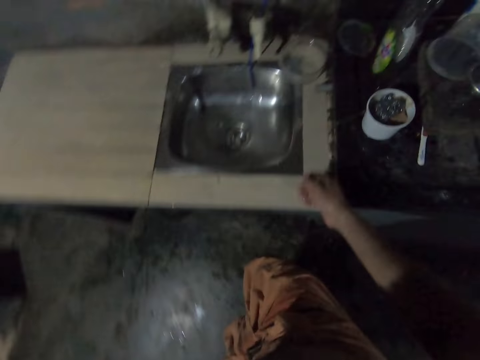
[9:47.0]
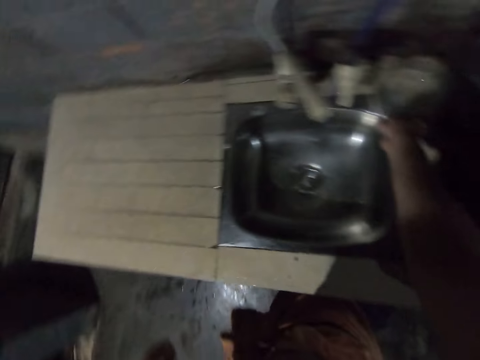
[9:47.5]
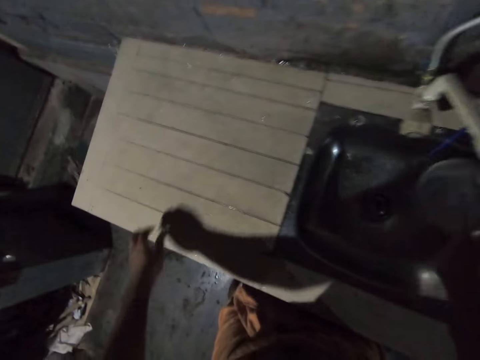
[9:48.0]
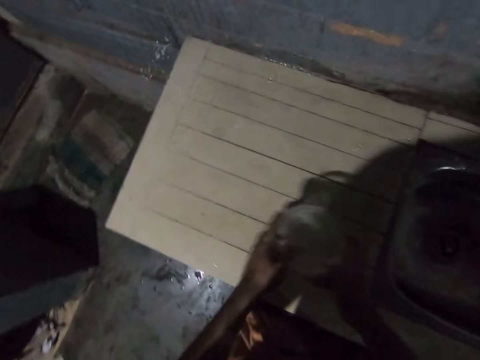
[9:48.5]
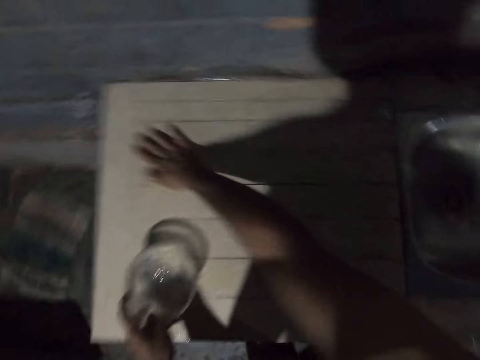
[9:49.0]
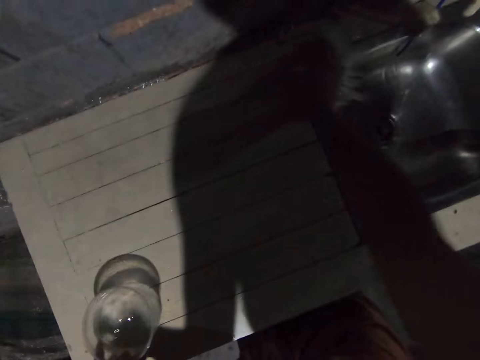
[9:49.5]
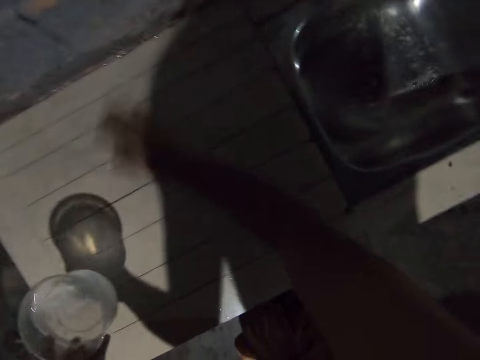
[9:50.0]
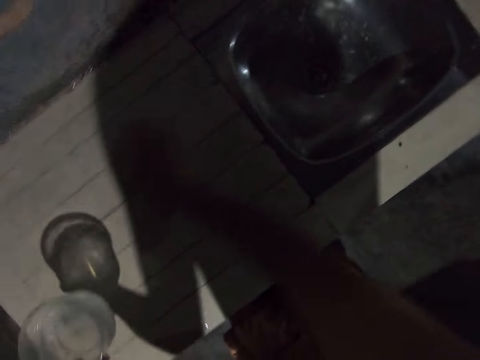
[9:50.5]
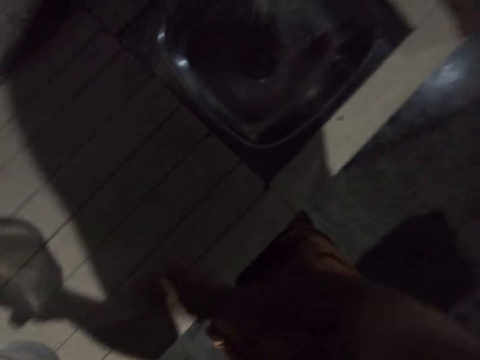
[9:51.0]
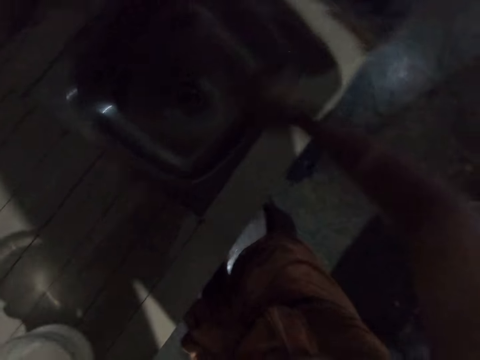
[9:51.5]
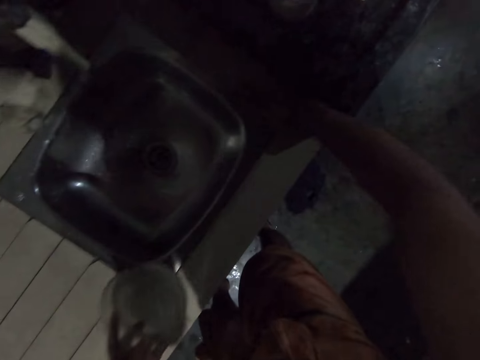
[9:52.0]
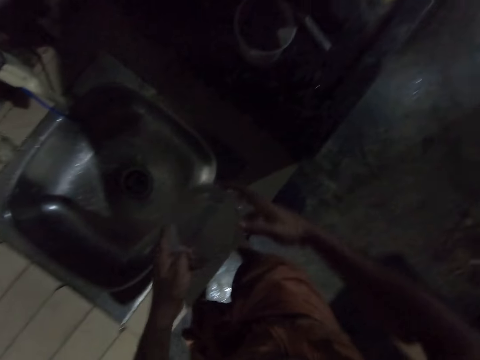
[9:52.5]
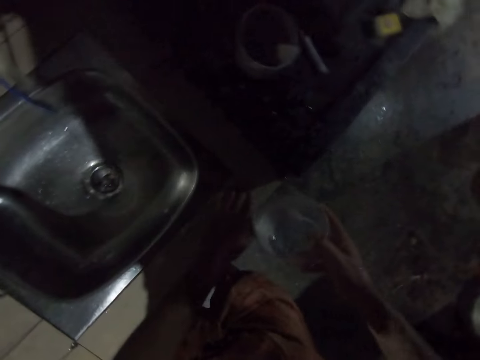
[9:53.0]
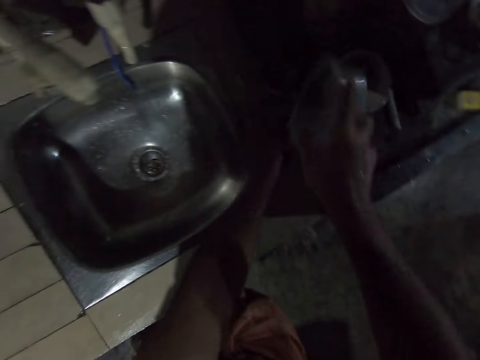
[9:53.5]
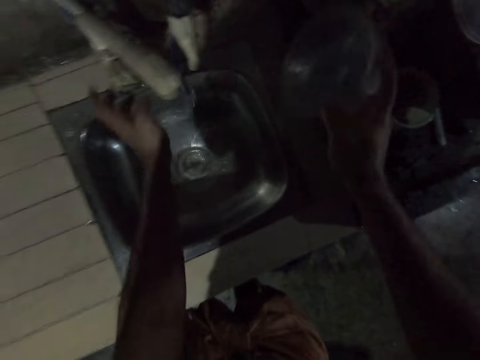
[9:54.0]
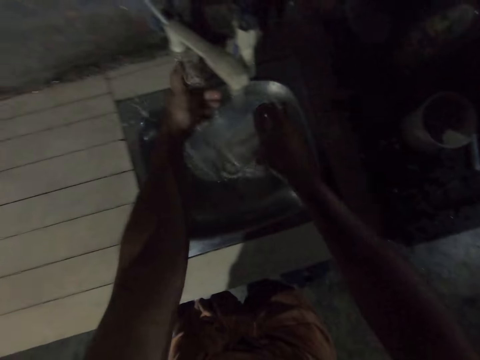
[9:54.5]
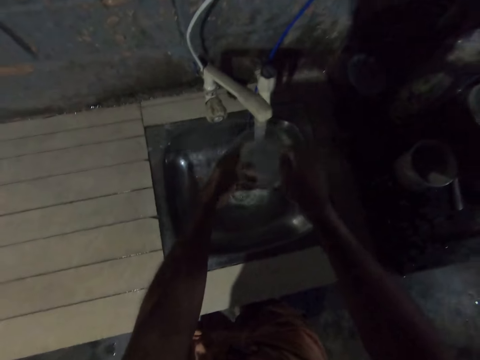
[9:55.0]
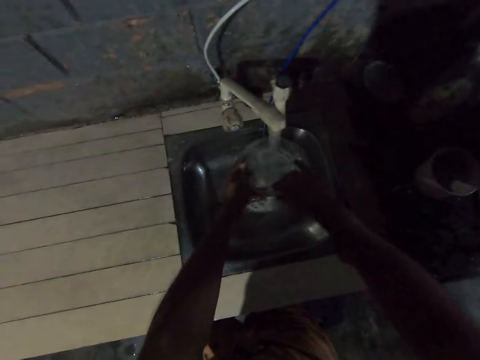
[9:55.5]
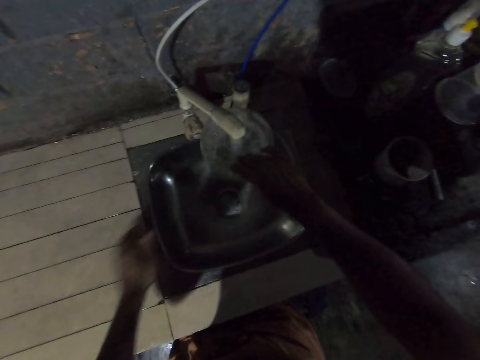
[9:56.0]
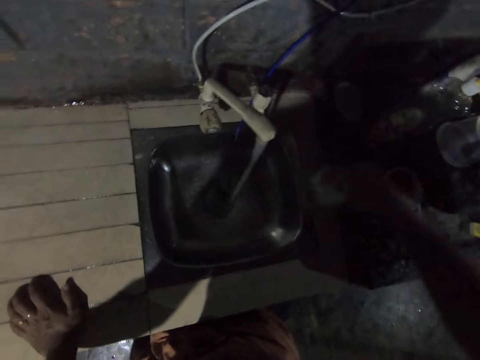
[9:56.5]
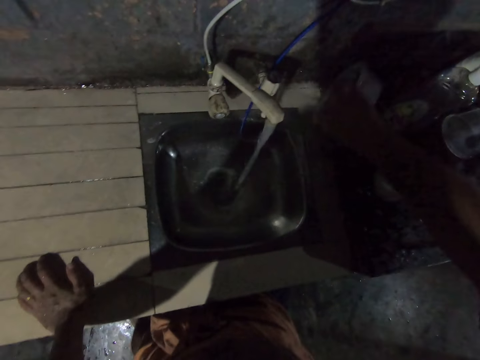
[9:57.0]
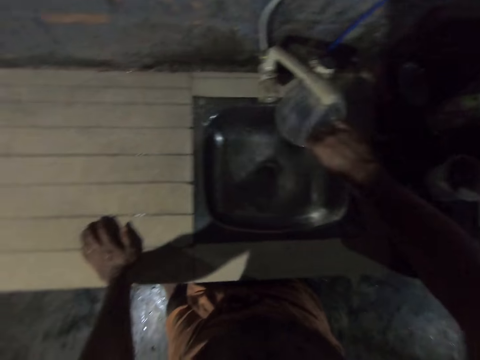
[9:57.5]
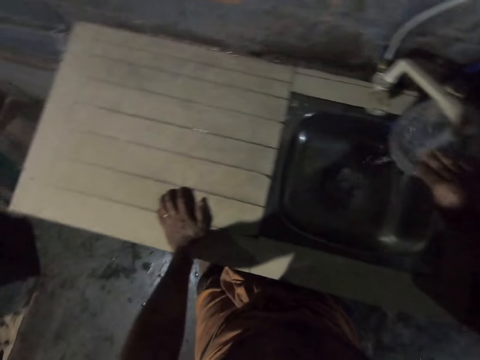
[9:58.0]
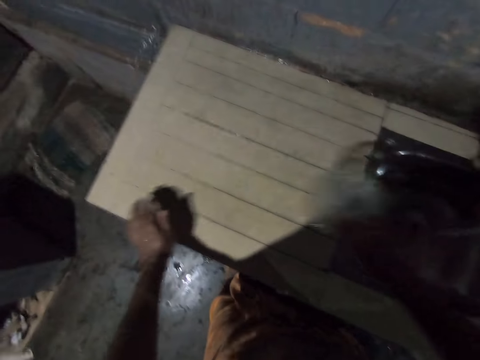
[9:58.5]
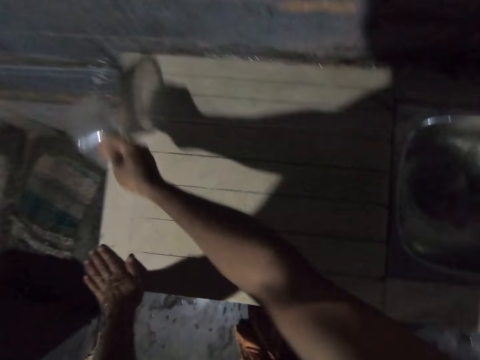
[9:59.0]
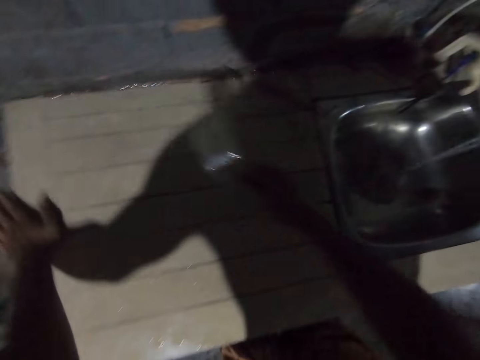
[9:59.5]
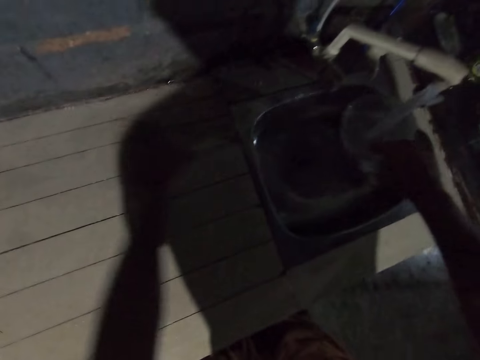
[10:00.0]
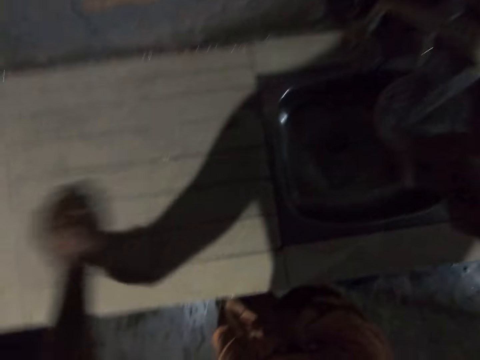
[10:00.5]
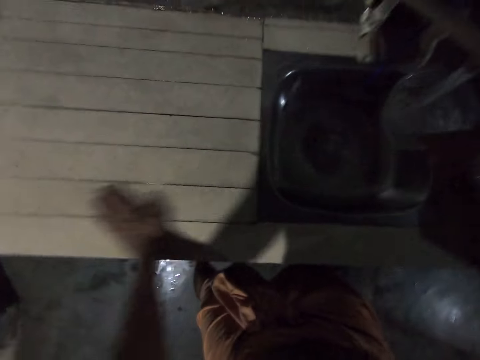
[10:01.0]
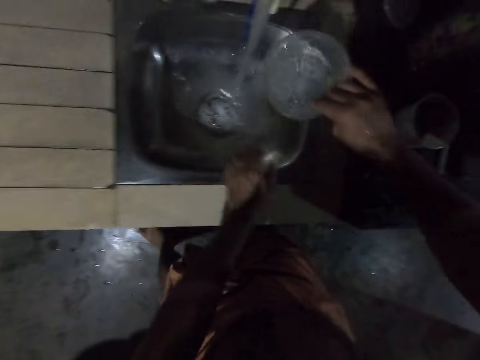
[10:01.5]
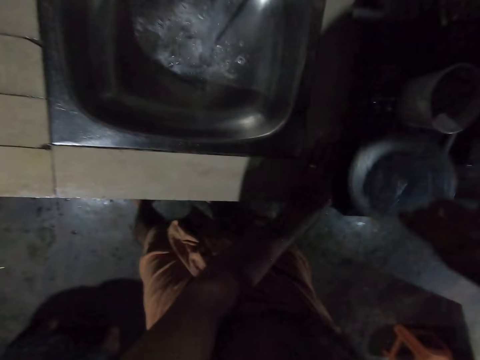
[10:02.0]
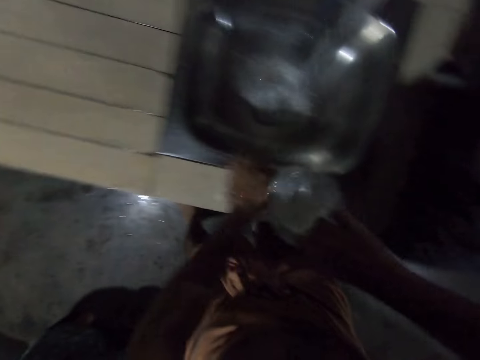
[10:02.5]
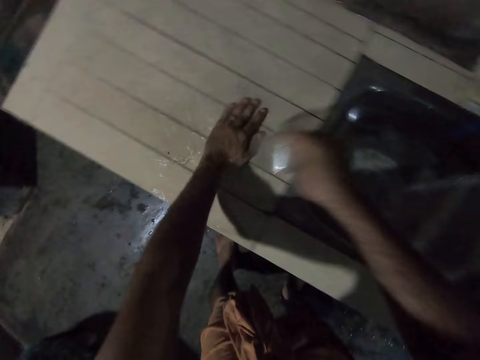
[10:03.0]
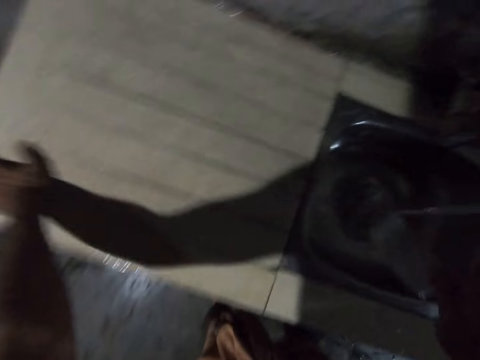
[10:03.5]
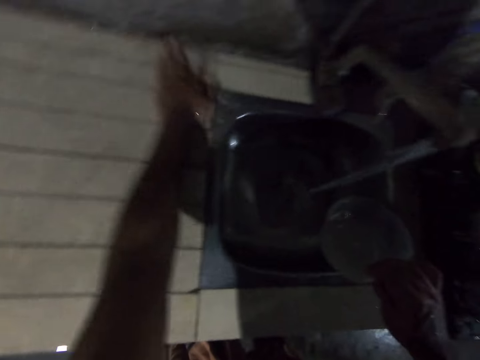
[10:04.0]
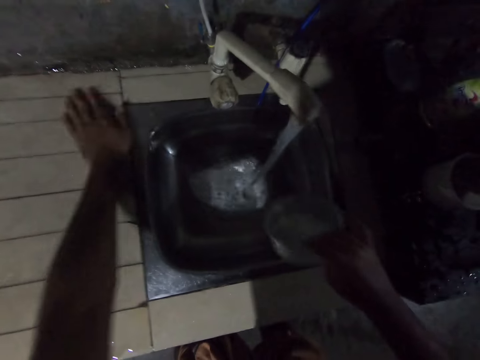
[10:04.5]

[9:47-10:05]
The camera wearer picks up the dish. They hold the dish or container. They wash the countertop. They hold water. They pass the dish to the right hand. They wipe the countertop. They pour water on the countertop. They turn on the tap. They rinse the dish. They hold the countertop. They pour water on the countertop. They fill water in the dish. They pour water on the countertop. They wipe the countertop. They fill water in the dish. They wipe the countertop. They pour water on the countertop. They wipe the countertop.

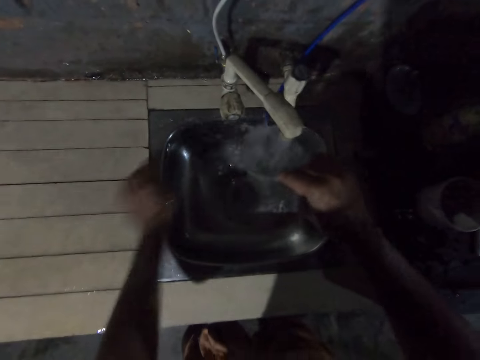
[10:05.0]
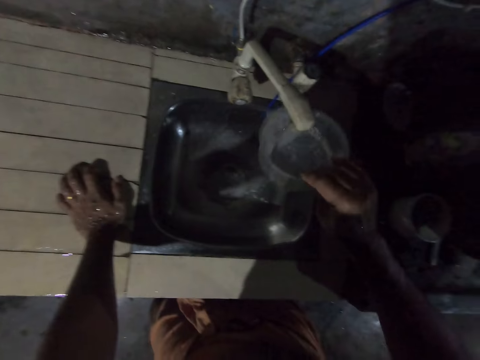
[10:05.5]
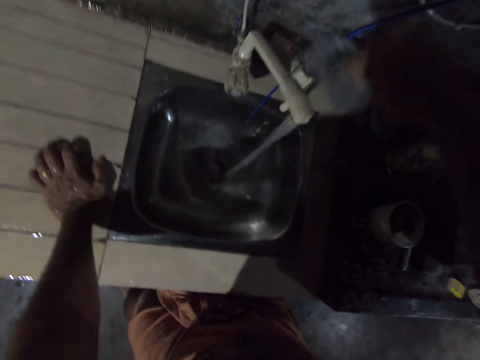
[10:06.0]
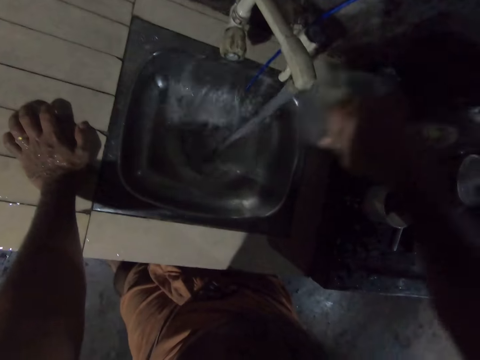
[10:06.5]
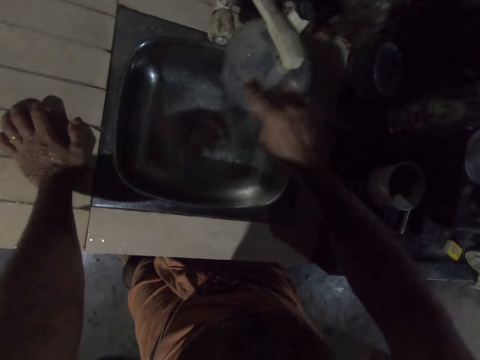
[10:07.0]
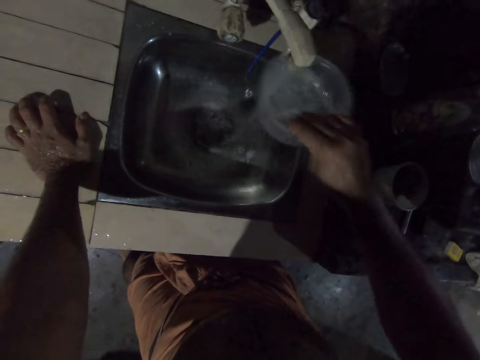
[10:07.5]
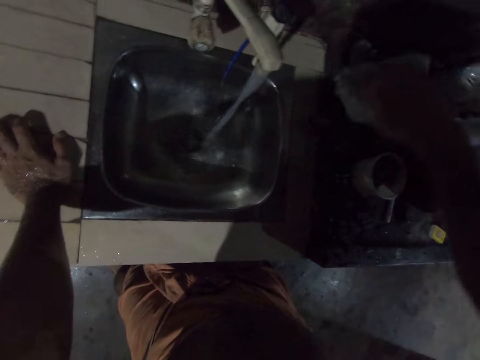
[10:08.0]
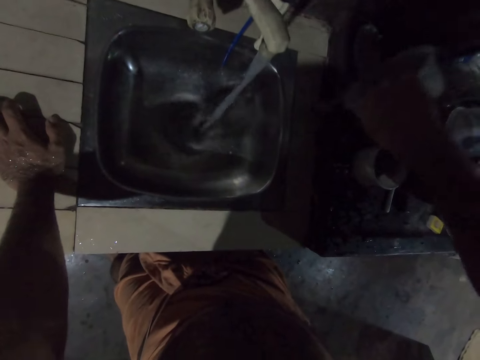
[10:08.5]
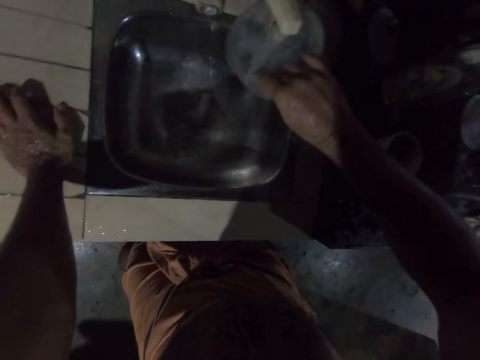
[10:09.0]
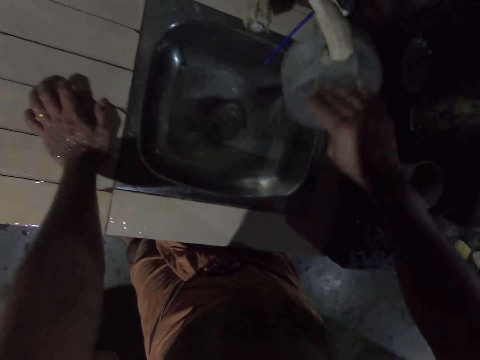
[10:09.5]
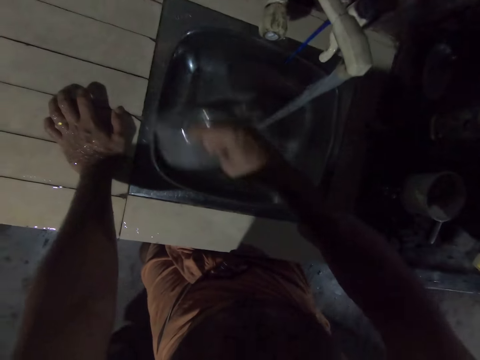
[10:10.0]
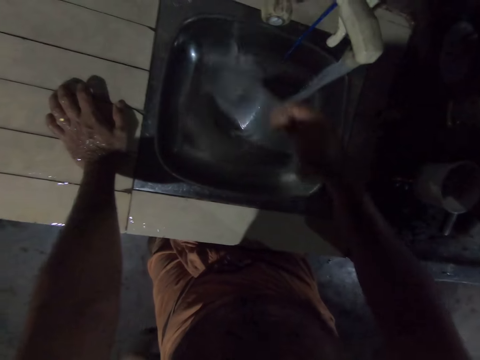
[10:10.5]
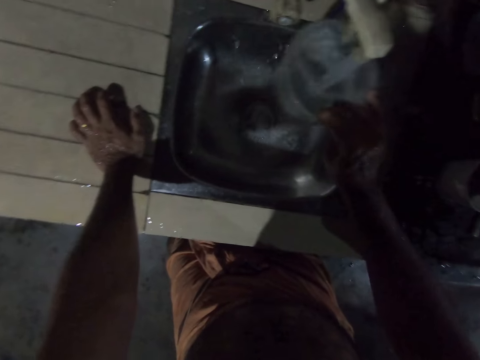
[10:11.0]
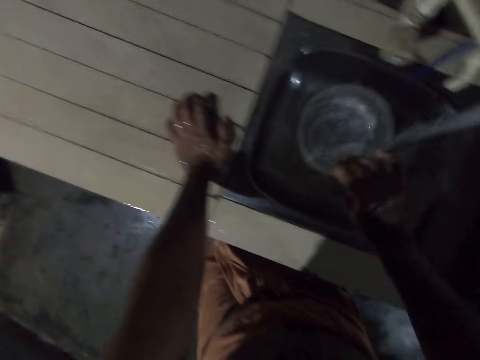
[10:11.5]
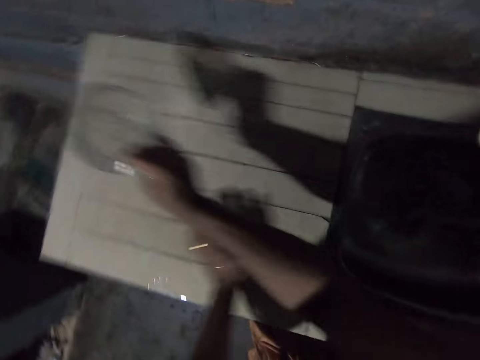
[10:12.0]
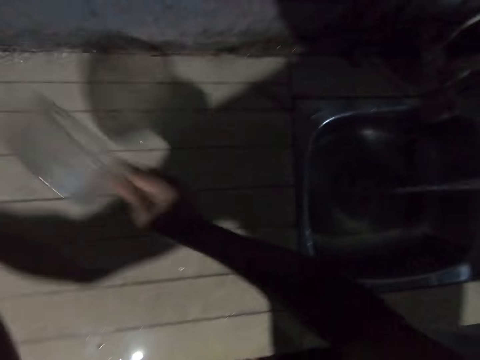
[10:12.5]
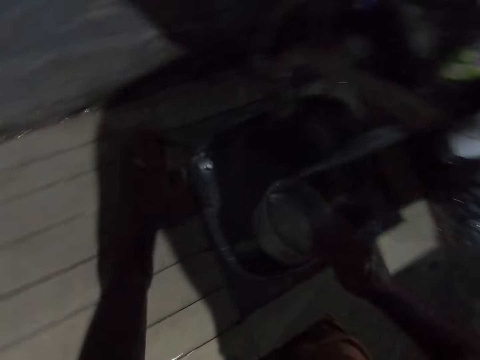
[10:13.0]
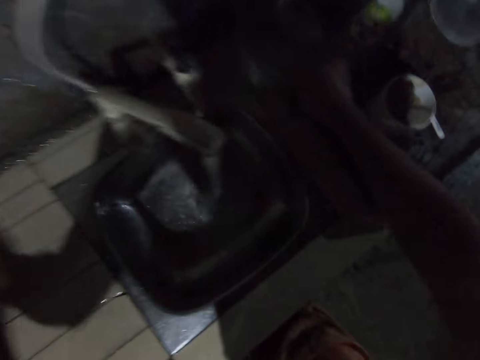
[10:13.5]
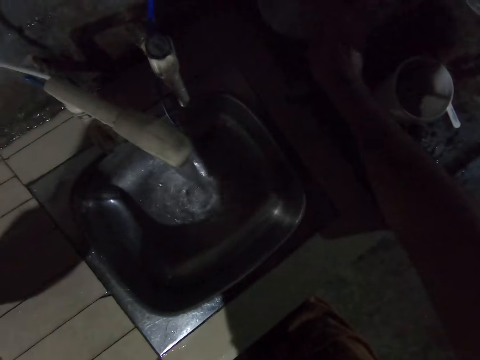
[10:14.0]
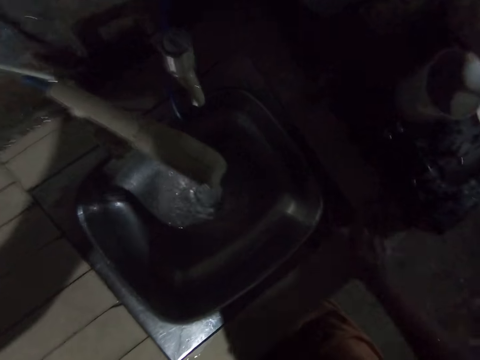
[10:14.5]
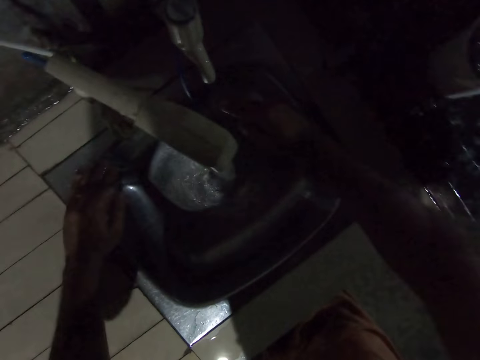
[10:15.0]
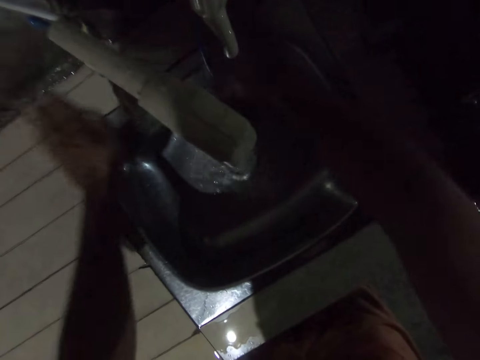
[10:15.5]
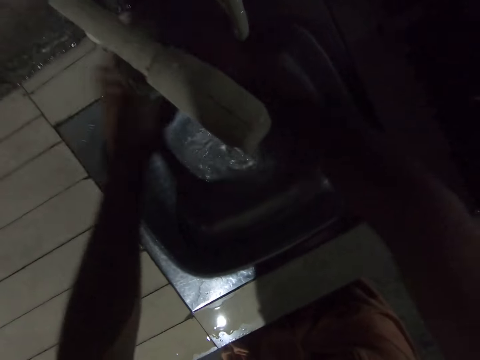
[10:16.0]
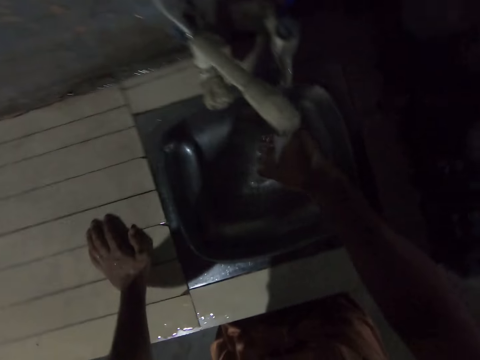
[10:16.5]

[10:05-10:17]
The camera wearer fills water in the dish. They hold the countertop. They pour water on the countertop. They fill the dish with water. They pour water on the countertop. They fill the dish with water. They pour water on the countertop. They fill the dish with water. They pour water on the countertop. They wipe the countertop. They put the dish on the countertop. They wash the countertop.
